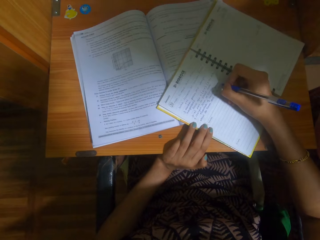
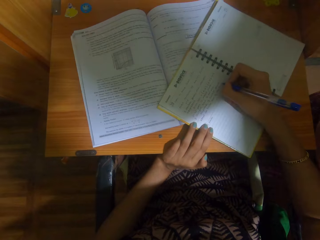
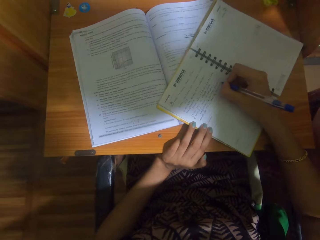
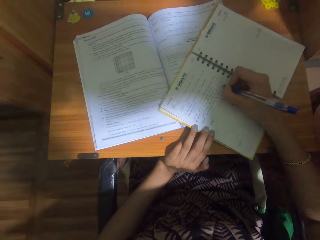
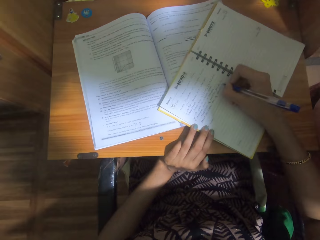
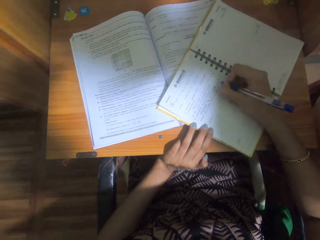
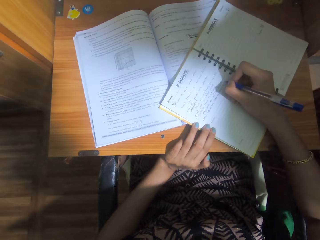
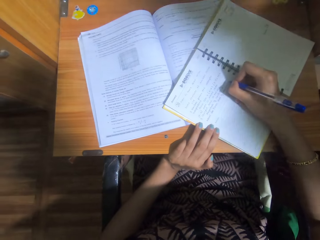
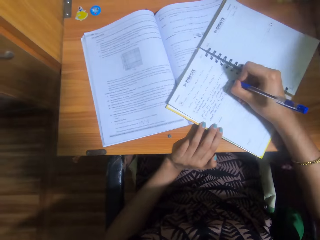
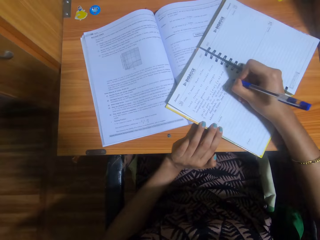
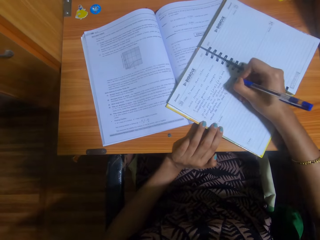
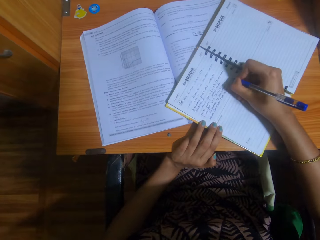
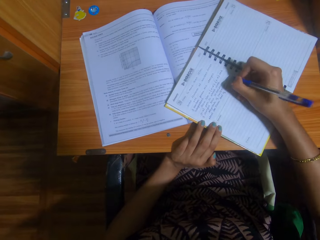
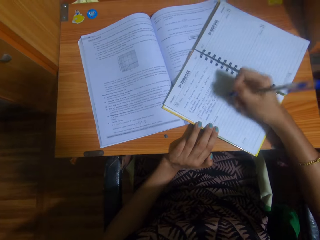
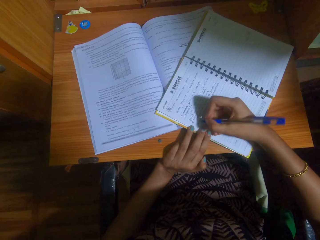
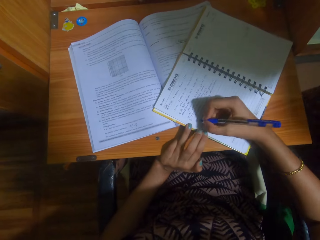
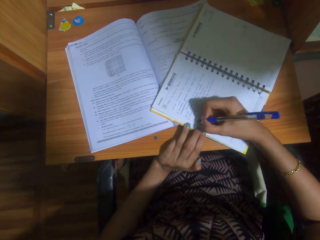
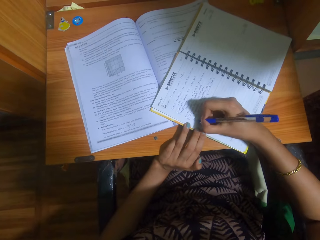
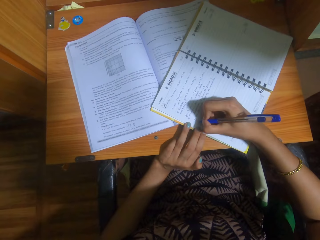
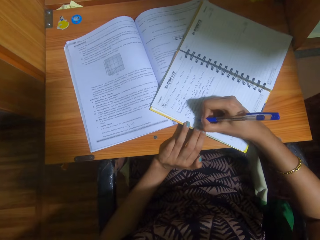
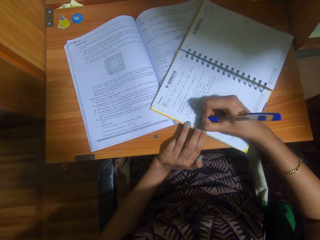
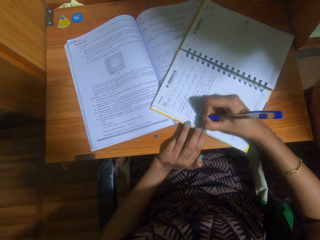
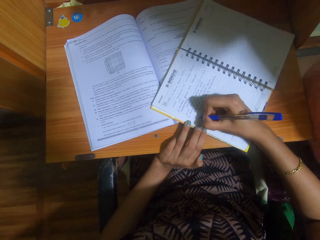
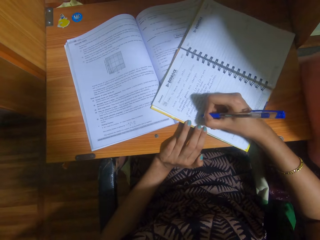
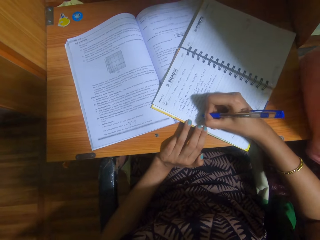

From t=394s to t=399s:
The camera wearer stops. A child stops. The camera wearer writes on the notebook with a pen.

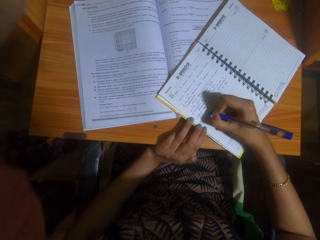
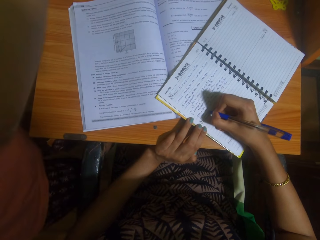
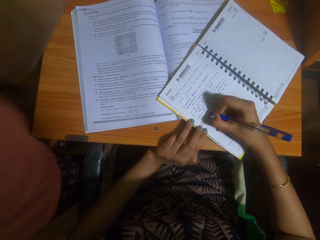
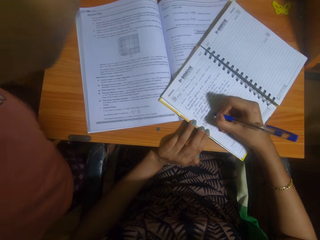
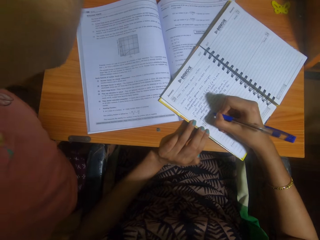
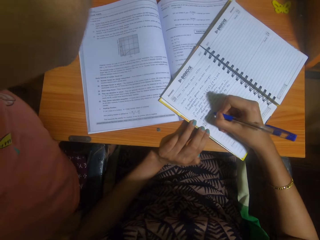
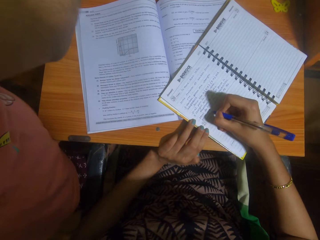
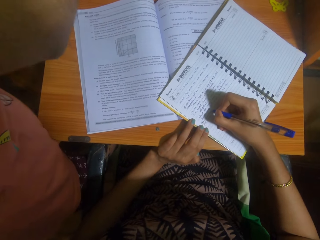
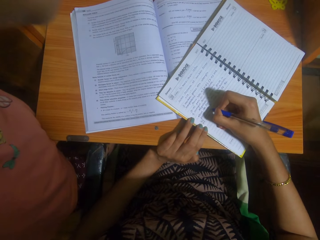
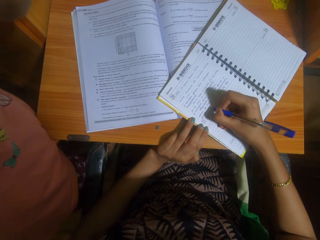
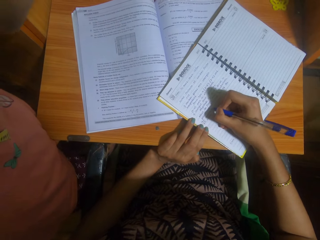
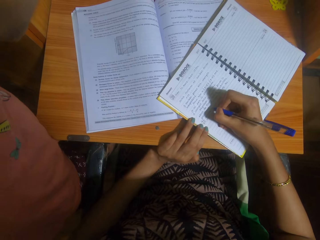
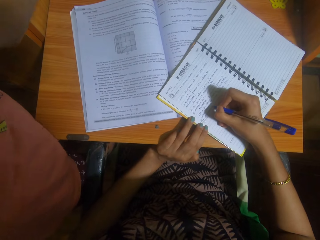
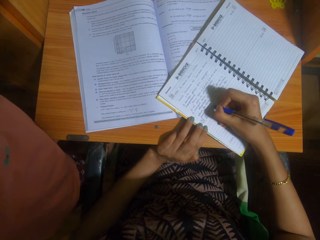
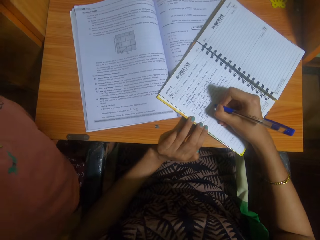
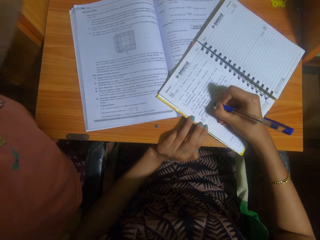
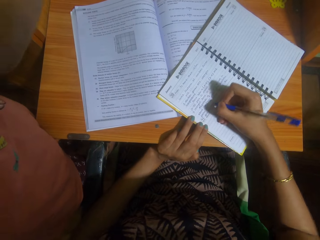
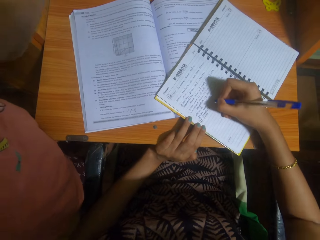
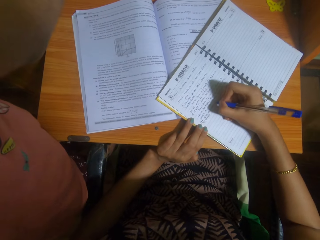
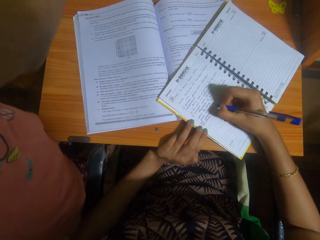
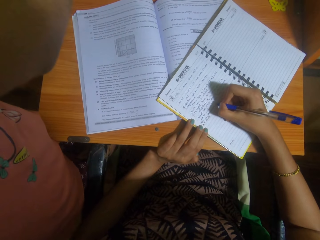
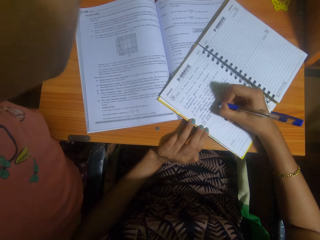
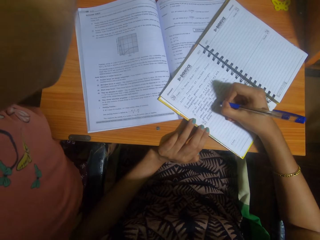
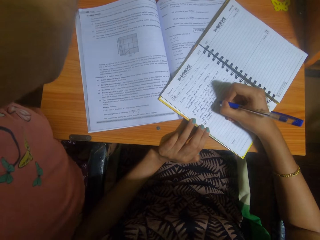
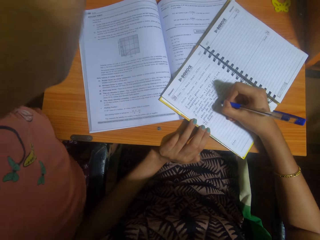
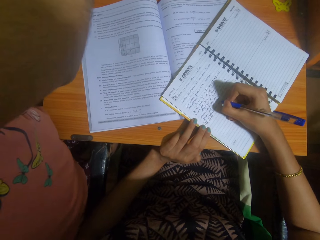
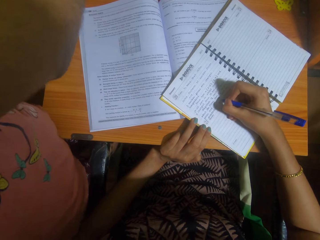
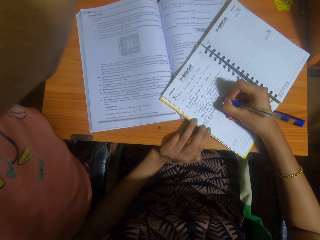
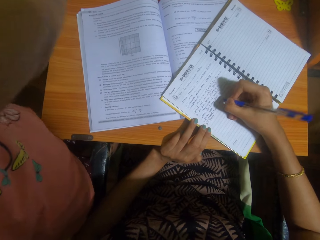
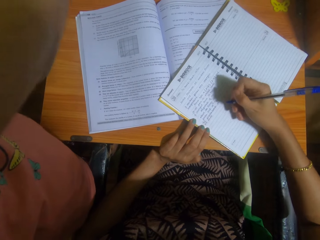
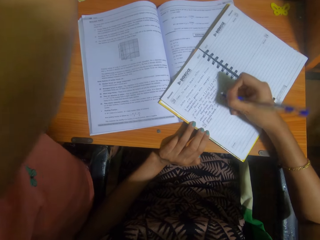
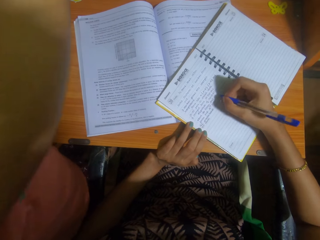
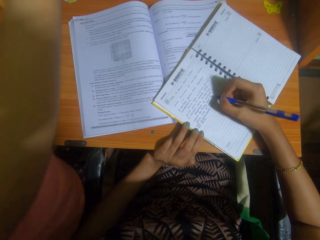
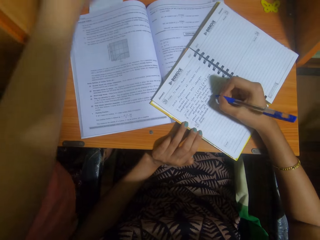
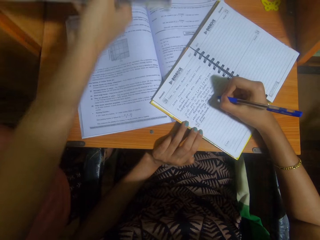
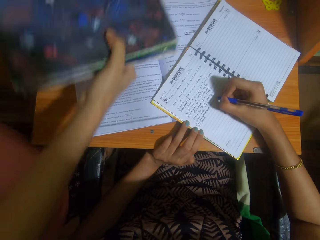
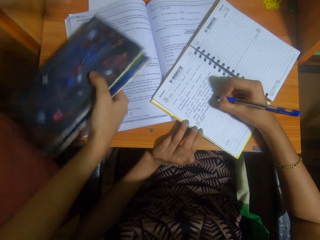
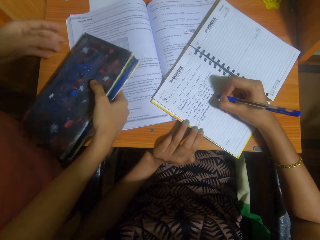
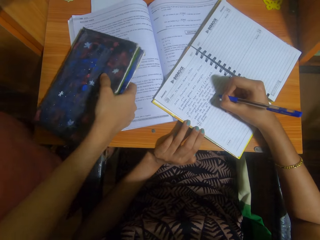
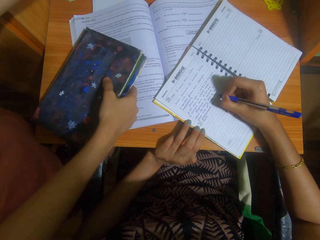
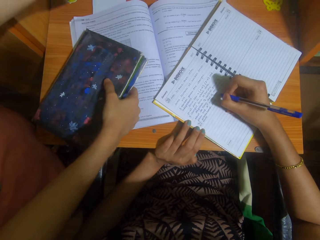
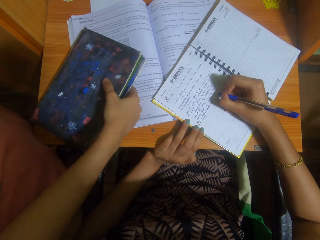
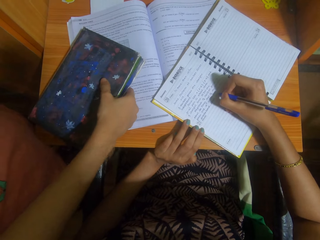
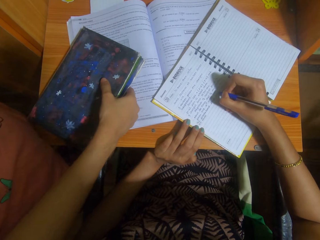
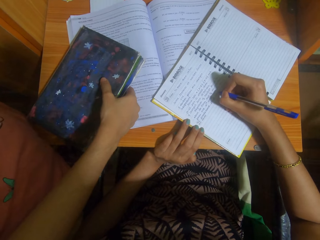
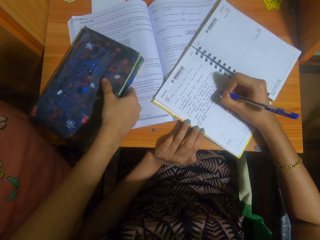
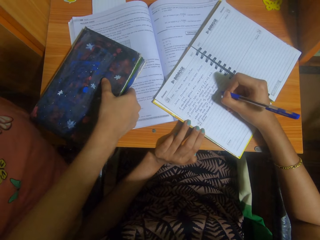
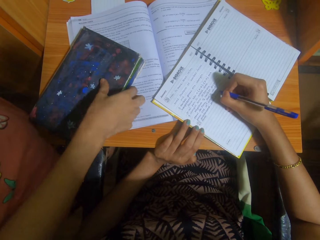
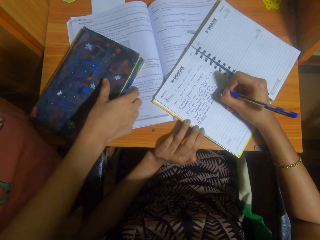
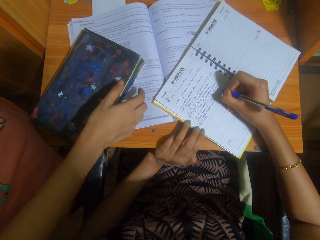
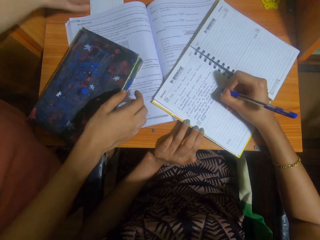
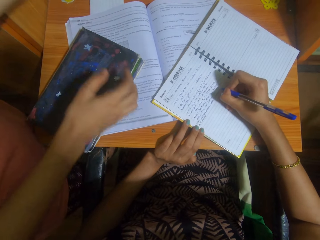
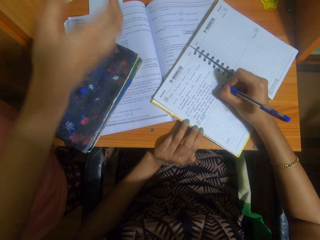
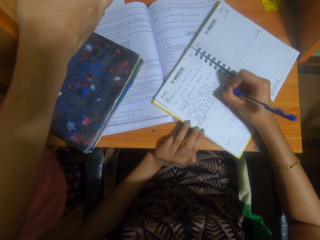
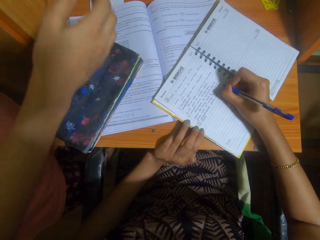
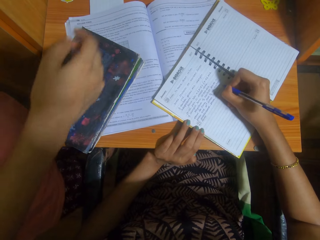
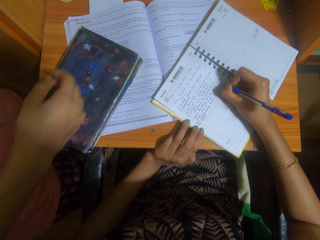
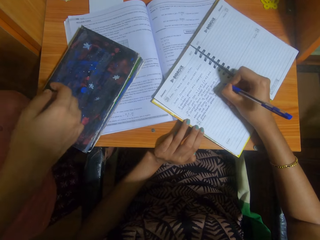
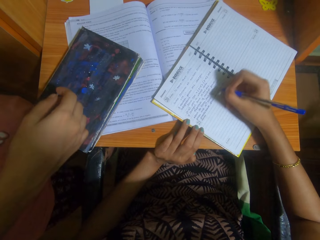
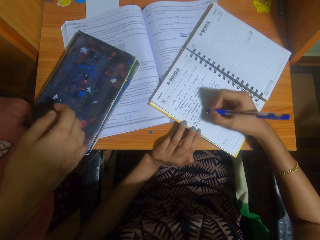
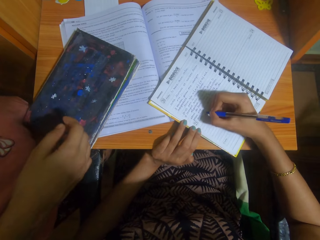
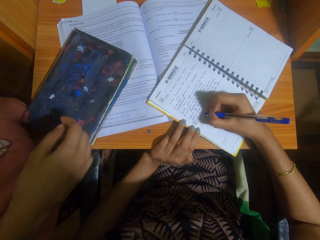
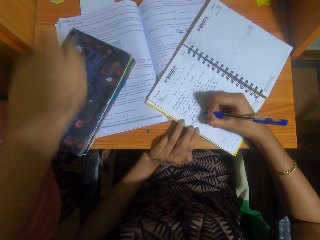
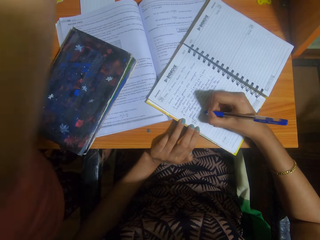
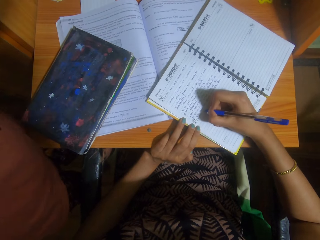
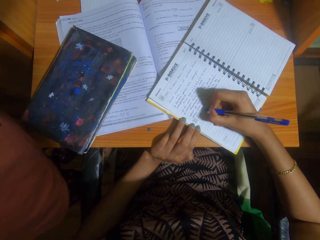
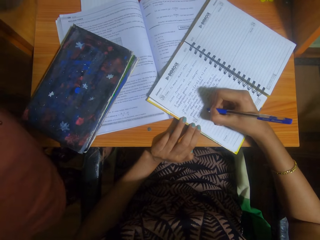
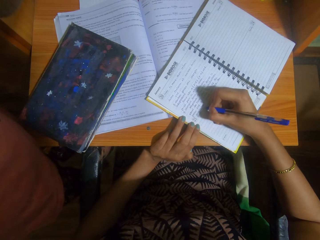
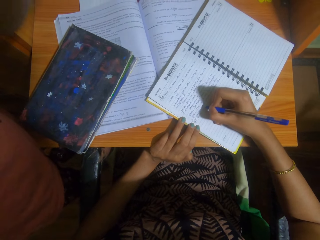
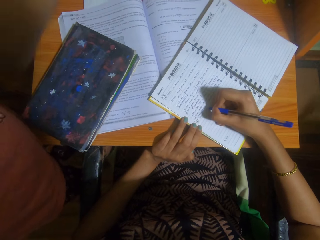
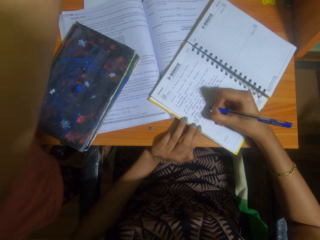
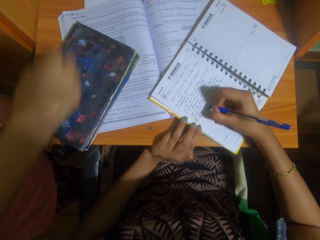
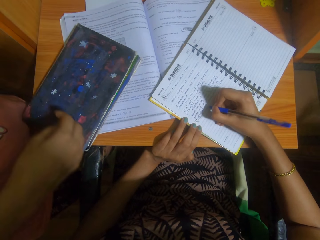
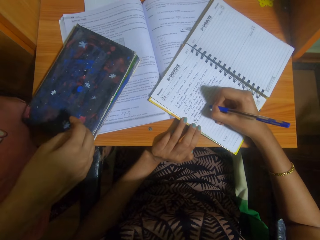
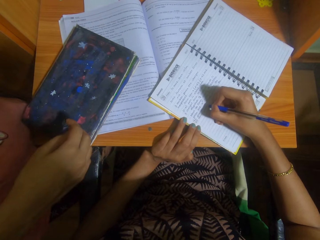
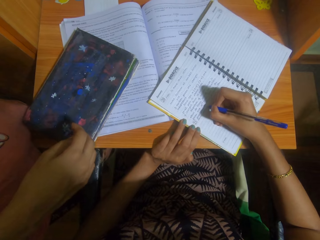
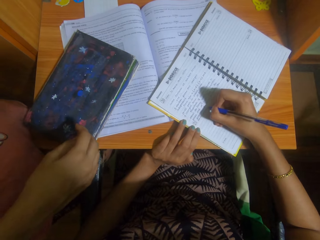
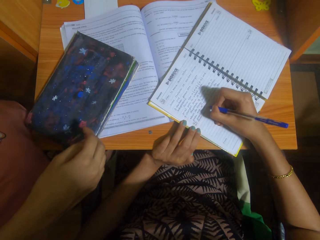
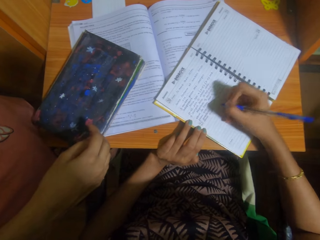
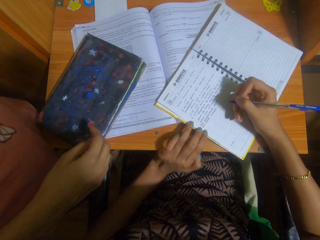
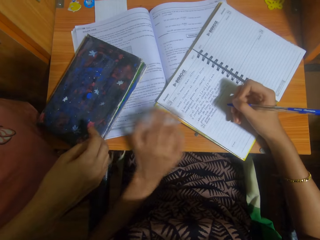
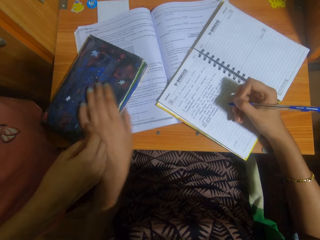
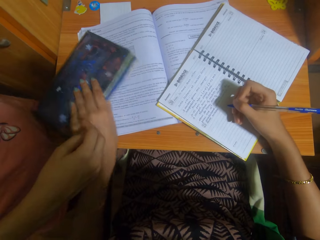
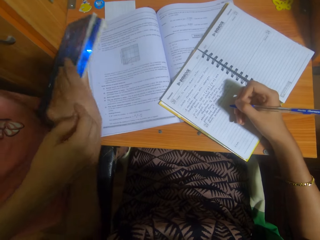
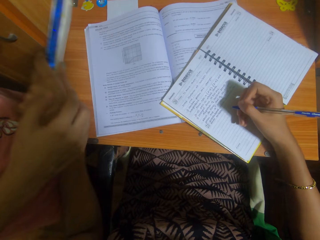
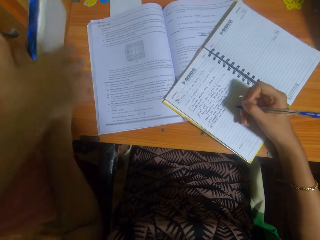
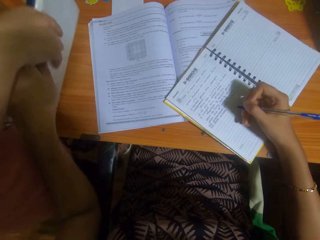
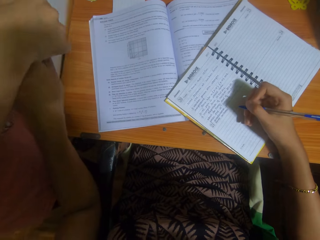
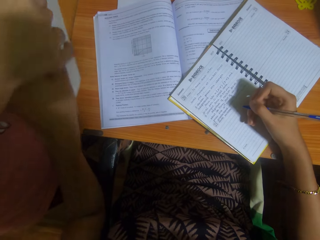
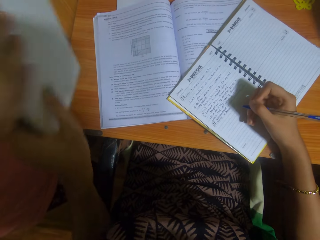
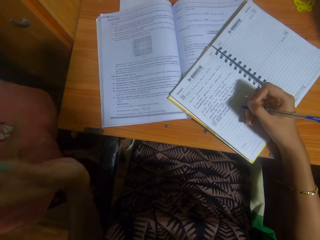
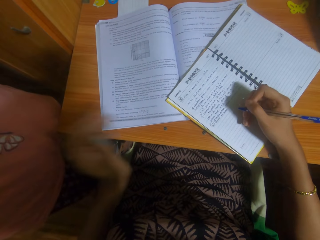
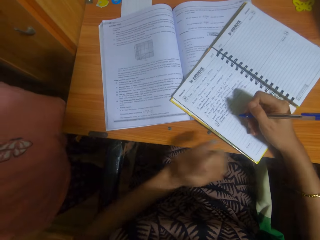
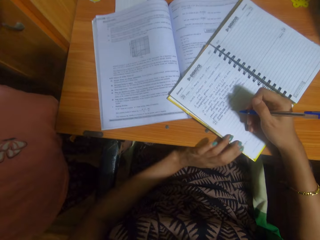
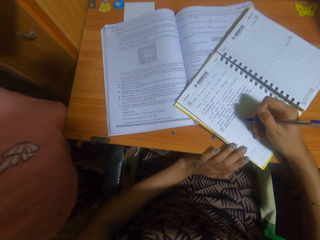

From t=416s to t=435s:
A child walks in the room and stretches a hand. The camera wearer writes on the notebook with a pen. The child stops. The camera wearer opens a shelf. She writes on the notebook with the pen. The child dialogues with the camera wearer. The camera wearer writes on the notebook with the pen. The child picks up a book, puts the book on the table and moves a hand. The camera wearer writes on the notebook with the pen. The child does something and closes the shelf. The camera wearer writes on the notebook with the pen. The child lifts his right hand. The camera wearer writes on the notebook with the pen. The child talks to the camera wearer. The camera wearer adjusts the position of her hand on a book. She stops. The child moves a hand. The camera wearer writes on the notebook with the pen. The child adjusts a shelf door and dialogues with the camera wearer. The camera wearer writes on the notebook with the pen. She stops. She holds a book. She gives the child the book. She lifts the book. The child dialogues with the camera wearer. The child picks the book from the camera wearer.
